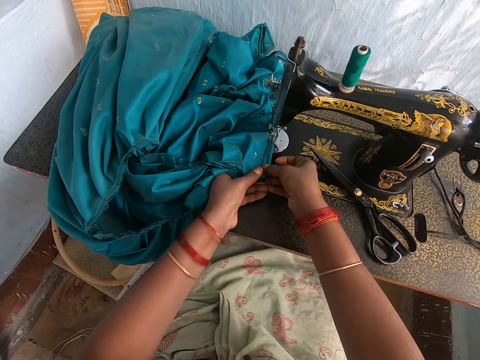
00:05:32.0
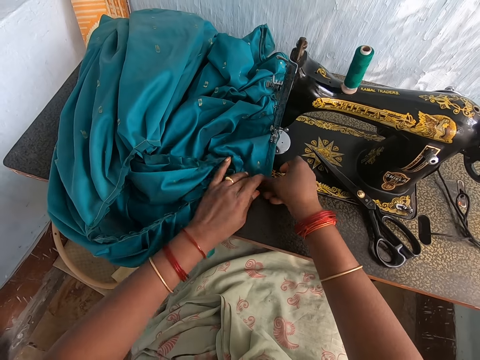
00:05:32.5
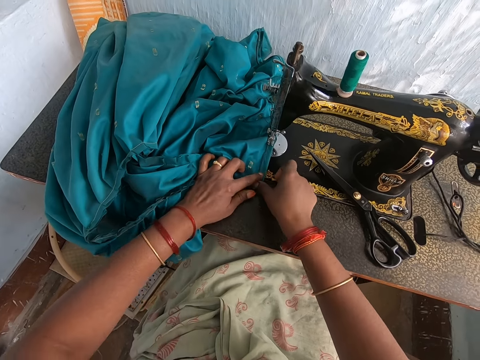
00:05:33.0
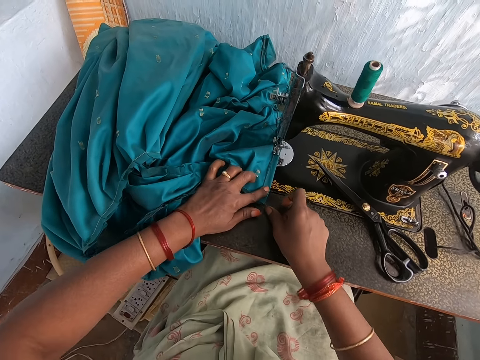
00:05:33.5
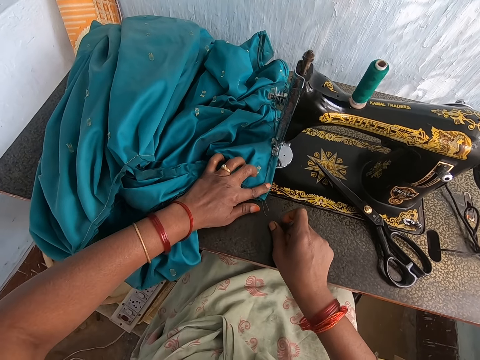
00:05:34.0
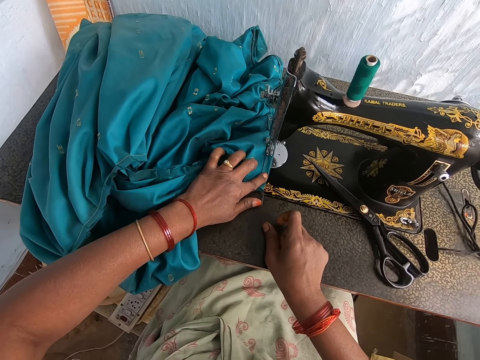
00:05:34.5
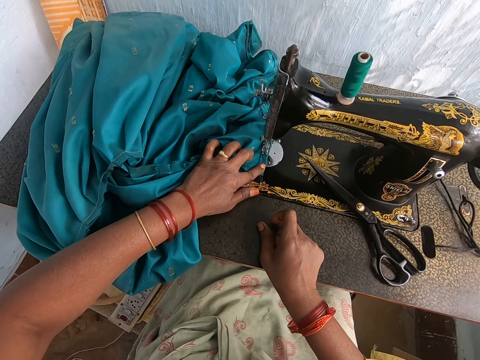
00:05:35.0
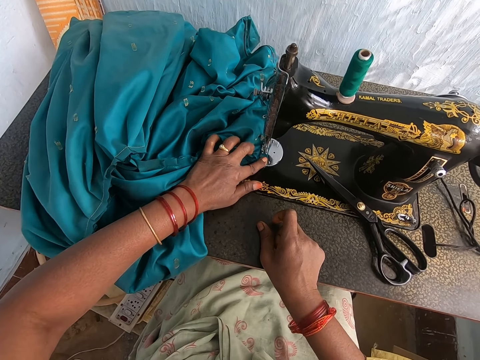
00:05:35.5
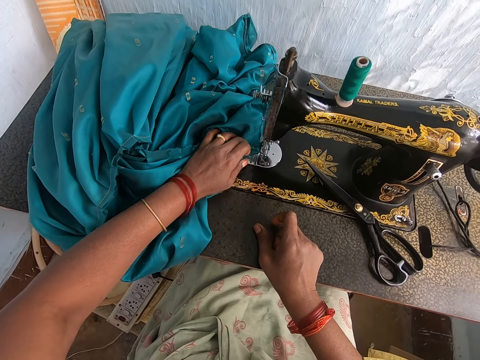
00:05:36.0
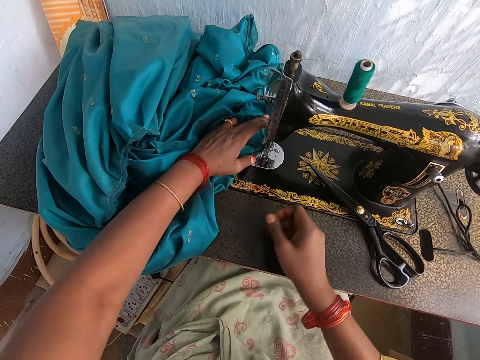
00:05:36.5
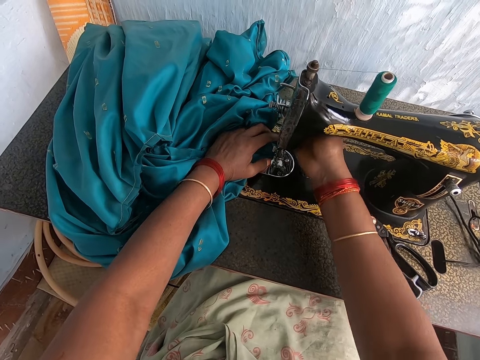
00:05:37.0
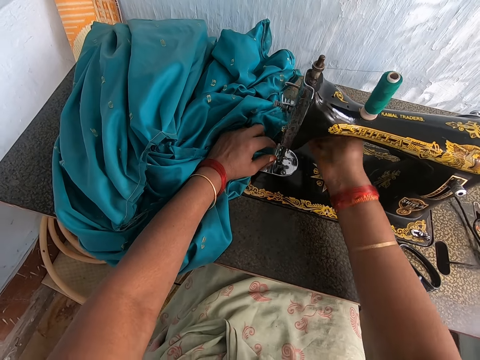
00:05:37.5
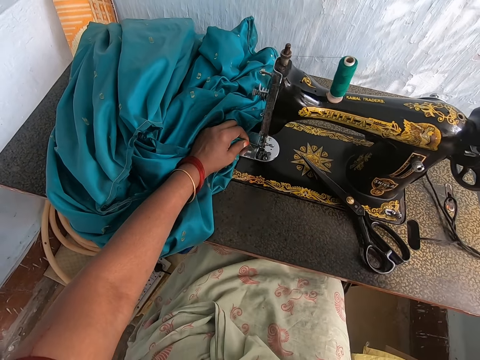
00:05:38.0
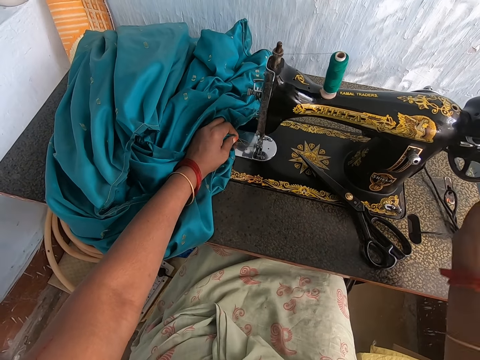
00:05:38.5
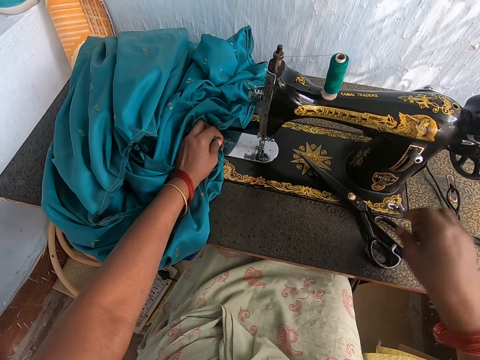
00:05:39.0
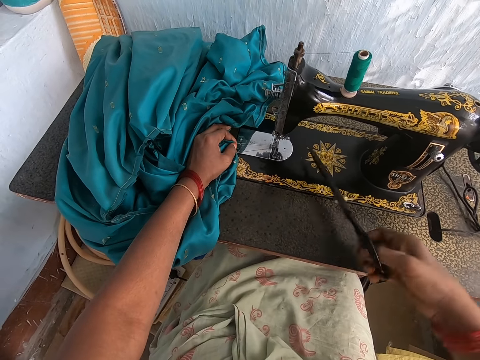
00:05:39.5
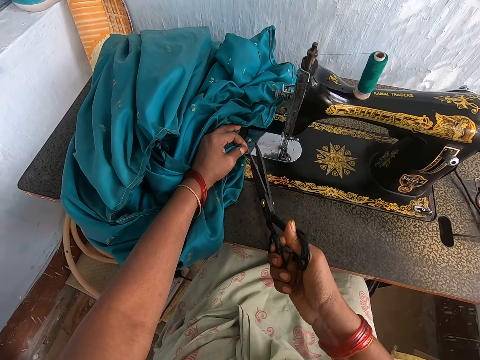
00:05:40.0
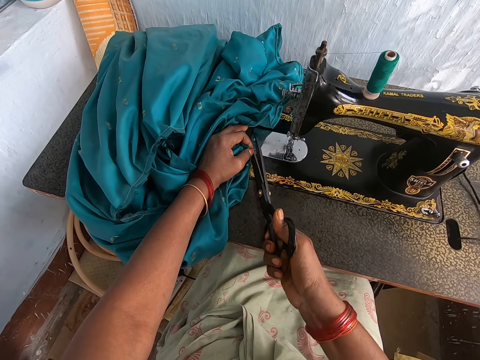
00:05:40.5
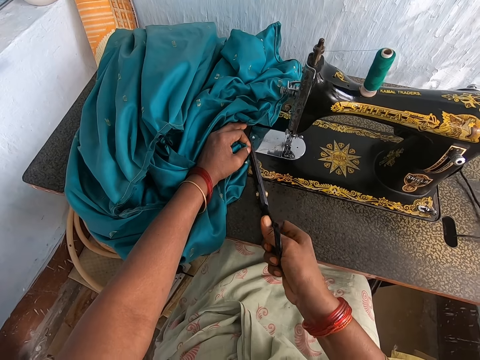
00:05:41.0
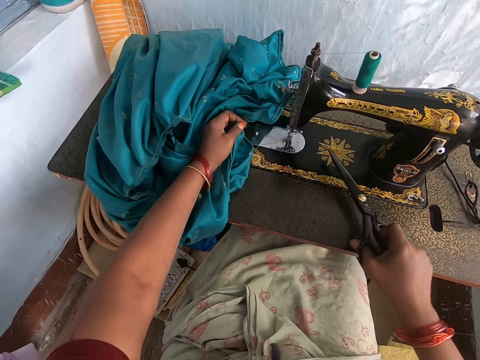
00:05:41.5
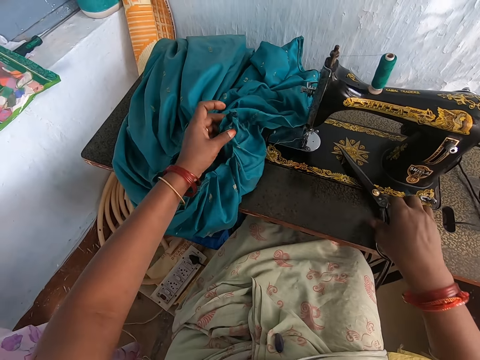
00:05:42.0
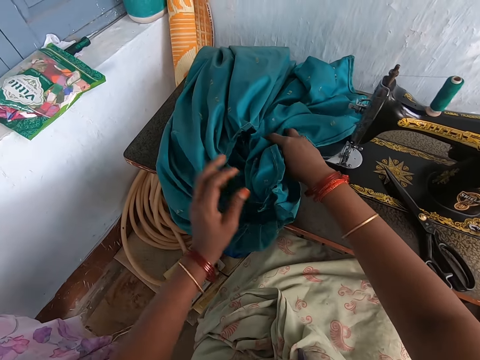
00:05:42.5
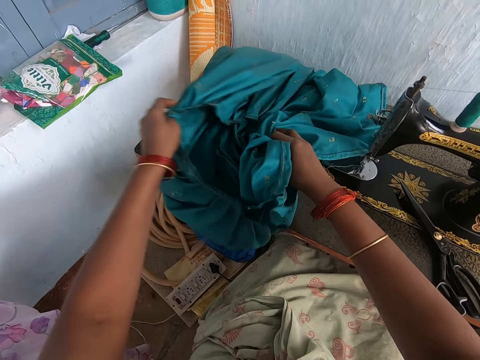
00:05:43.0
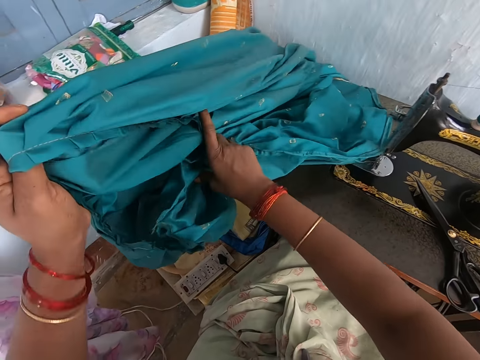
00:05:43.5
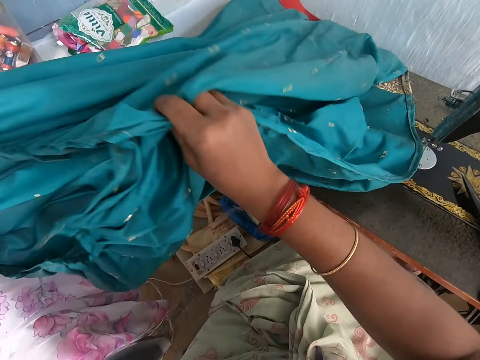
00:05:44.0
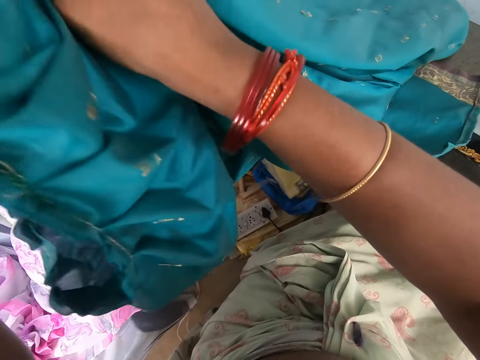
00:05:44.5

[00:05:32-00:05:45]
The camera wearer sews the cloth. She operates the machine. She moves the presser bar lifter of the sewing machine with her right hand. She spins the balance wheel of the sewing machine with her right hand. She picks up a pair of scissors from the sewing machine with her right hand. She cuts a thread on the sewing machine with the pair of scissors in her right hand. She drops the pair of scissors on the sewing machine with her right hand. She adjusts the cloth. She picks up the clothing material from the sewing machine with both hands.

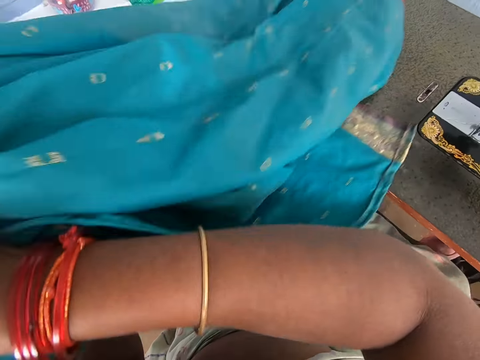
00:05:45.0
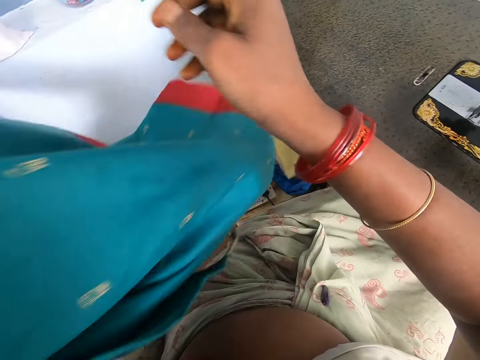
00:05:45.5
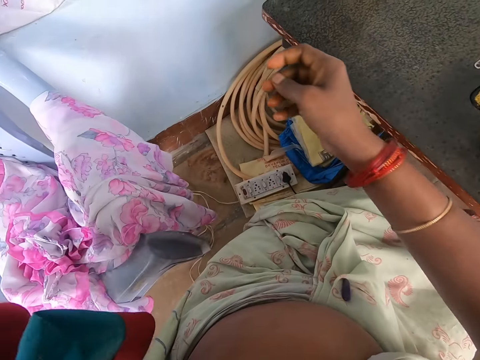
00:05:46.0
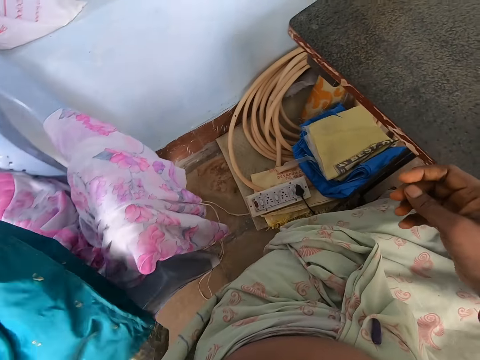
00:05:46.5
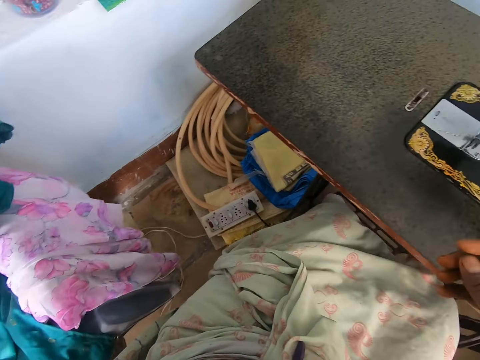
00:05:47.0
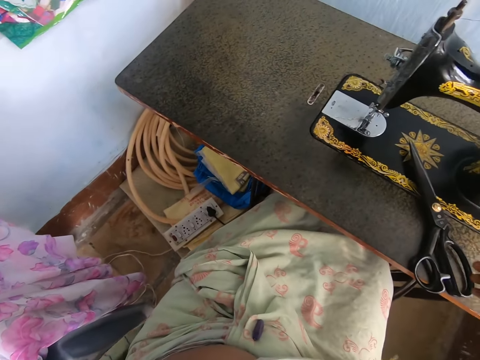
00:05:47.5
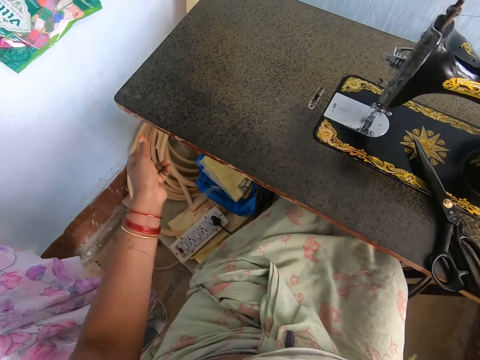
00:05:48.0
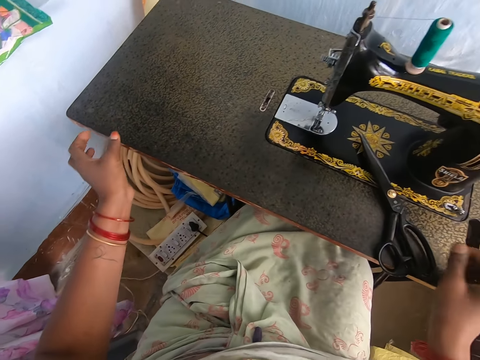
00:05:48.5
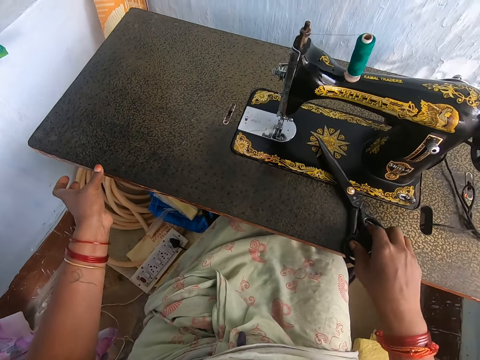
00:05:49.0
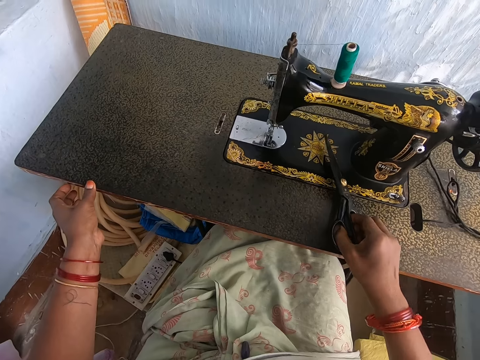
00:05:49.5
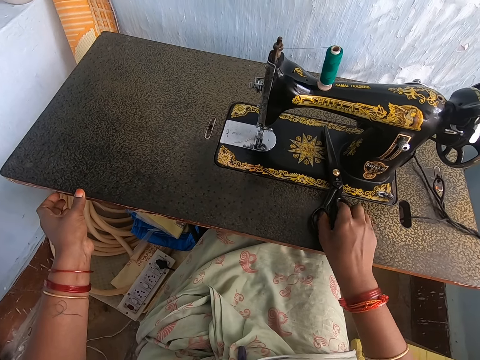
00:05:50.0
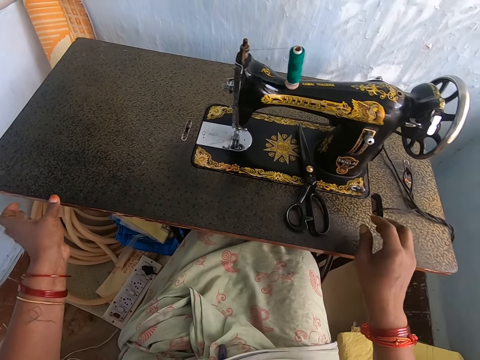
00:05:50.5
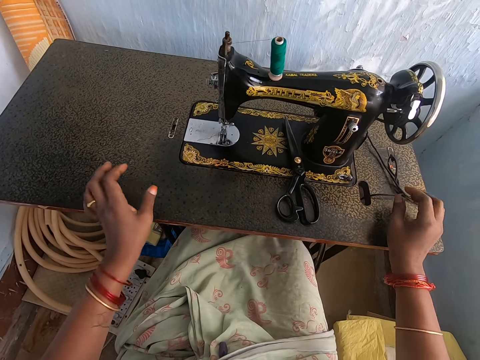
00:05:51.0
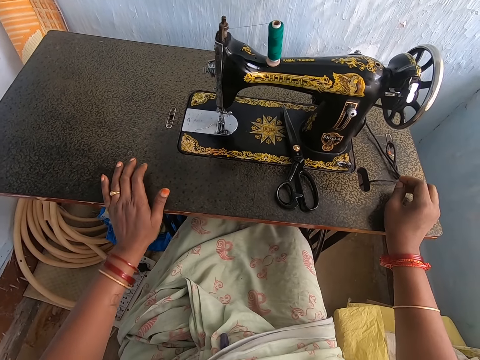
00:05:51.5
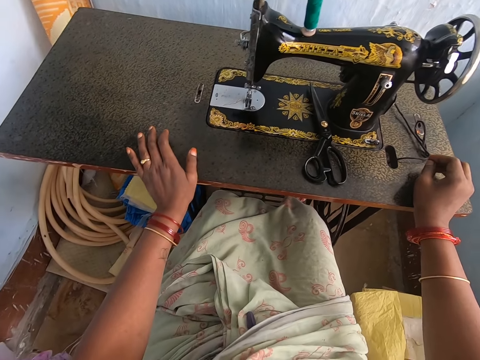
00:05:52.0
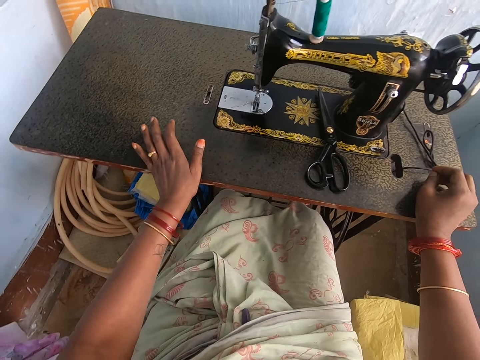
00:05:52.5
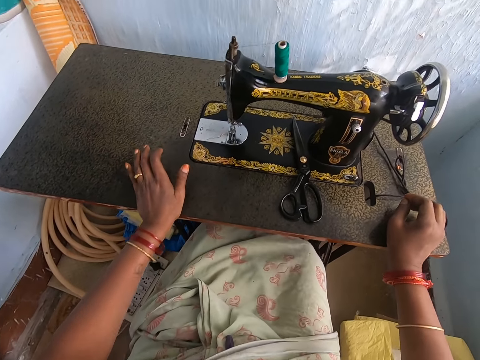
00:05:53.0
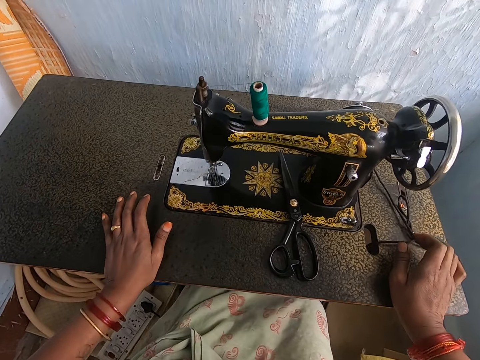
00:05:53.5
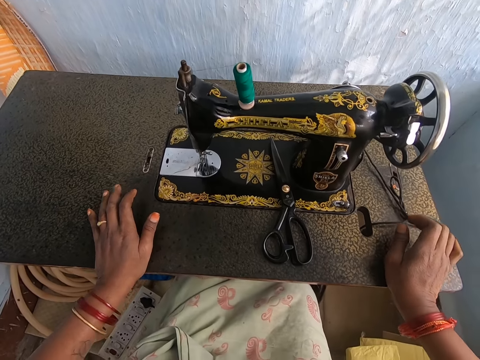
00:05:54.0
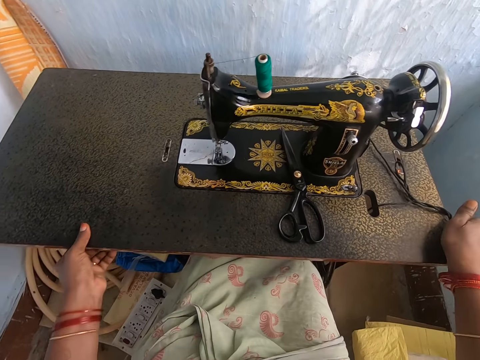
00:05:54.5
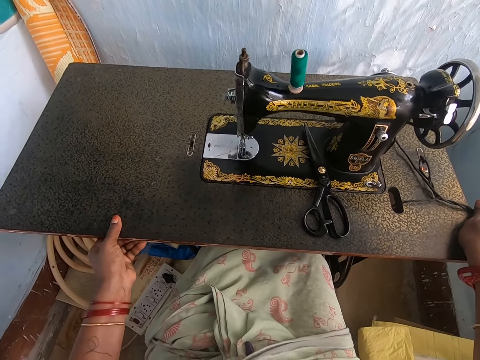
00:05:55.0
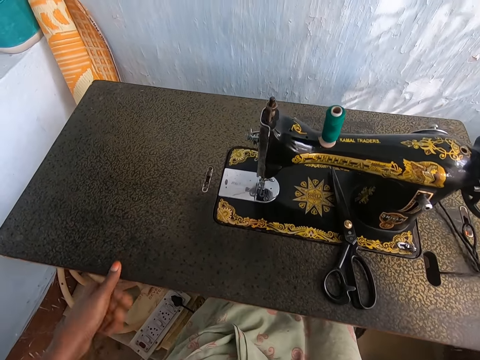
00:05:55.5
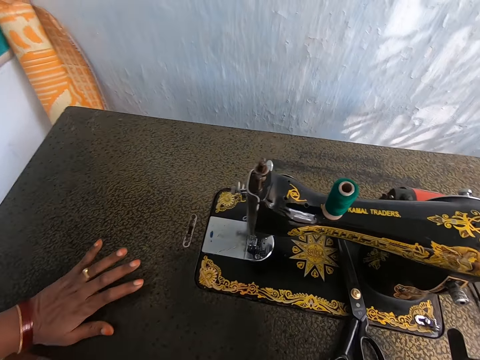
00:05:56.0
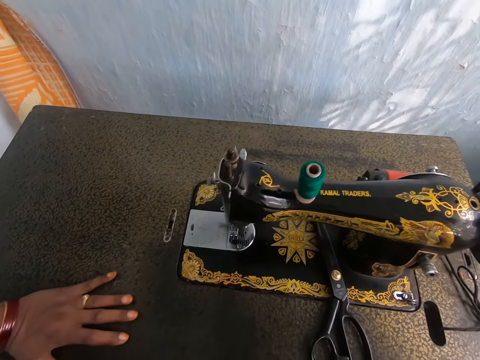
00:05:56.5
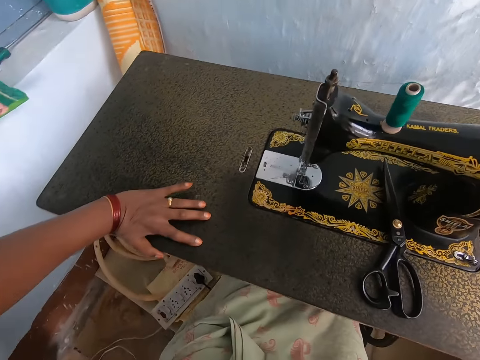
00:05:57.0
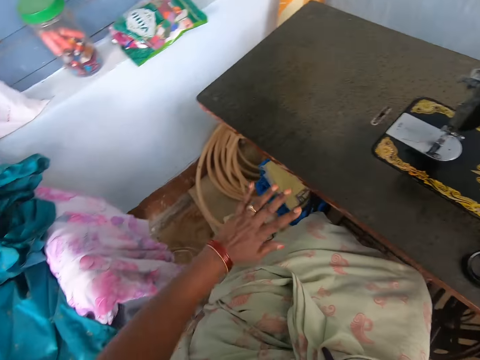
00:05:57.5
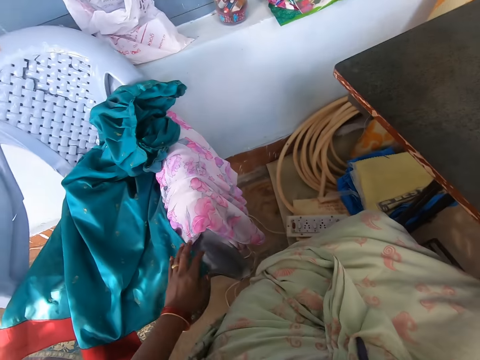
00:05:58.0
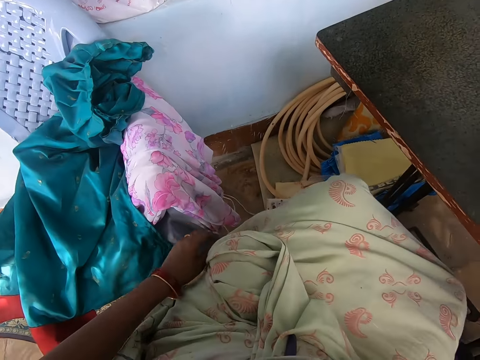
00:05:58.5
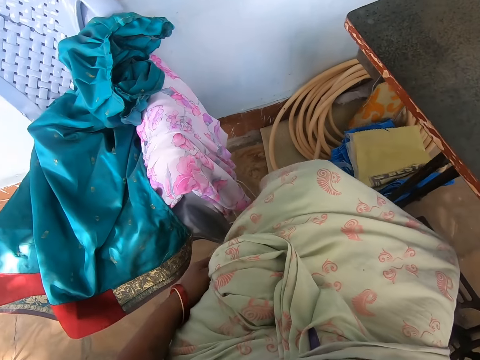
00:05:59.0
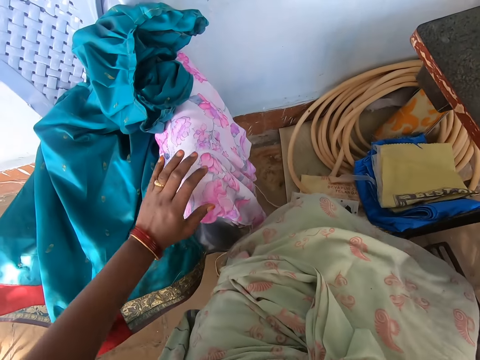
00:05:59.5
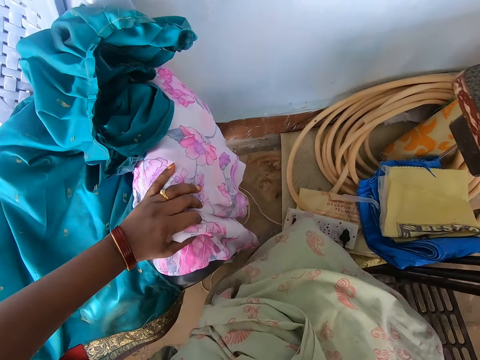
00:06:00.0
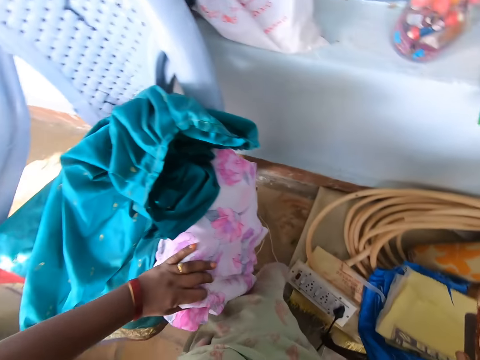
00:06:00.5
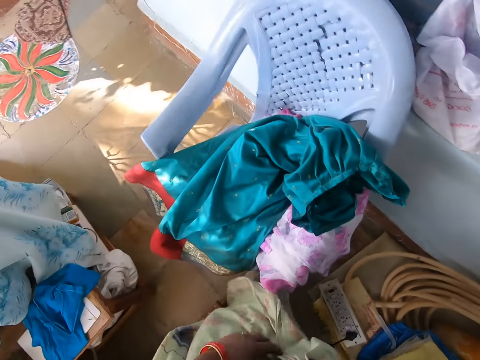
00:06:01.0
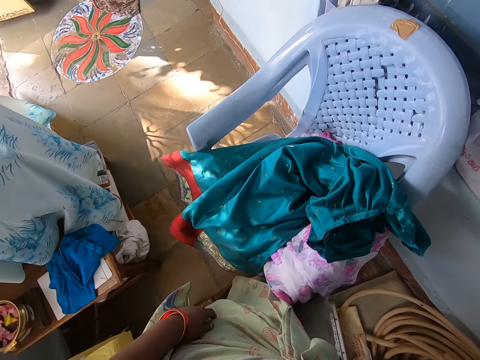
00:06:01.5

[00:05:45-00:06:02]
The camera wearer drops the clothing material on a plastic or the chair with her left hand. She moves the pair of scissors on the sewing machine with her right hand. She adjusts the machine. She pulls the sewing machine closer with both hands. She turns around, touches the chair and gets up from the chair.
